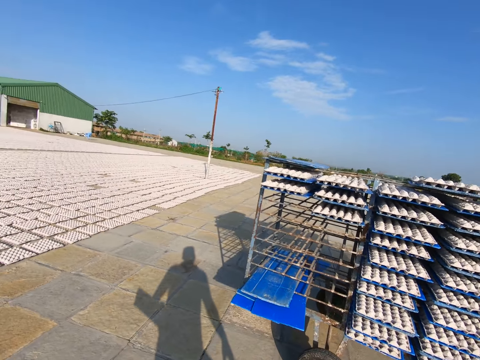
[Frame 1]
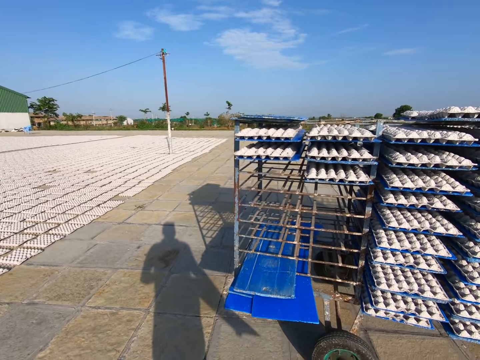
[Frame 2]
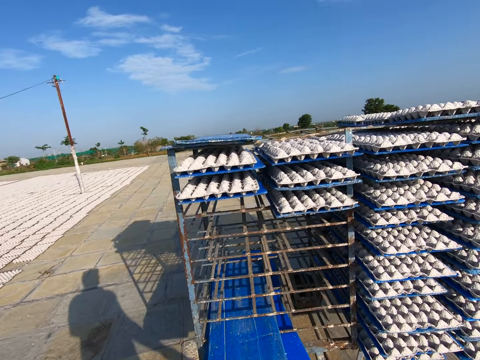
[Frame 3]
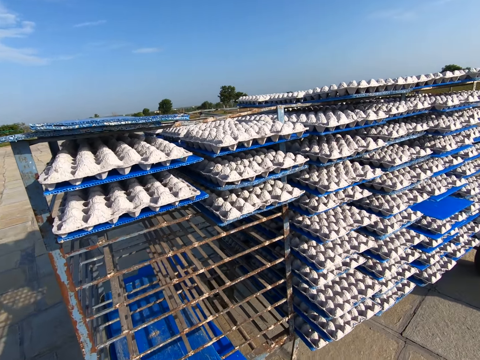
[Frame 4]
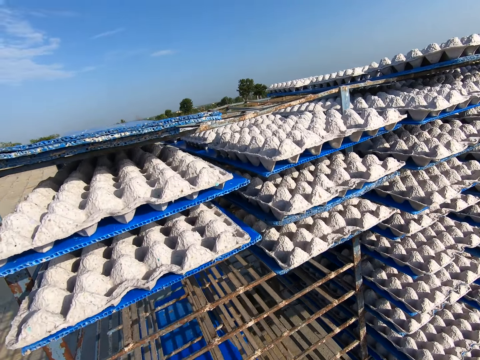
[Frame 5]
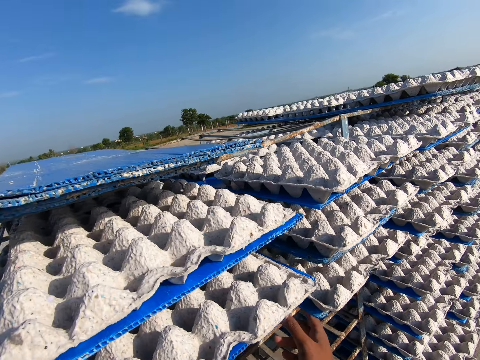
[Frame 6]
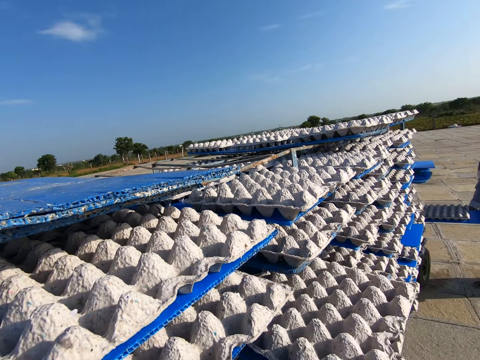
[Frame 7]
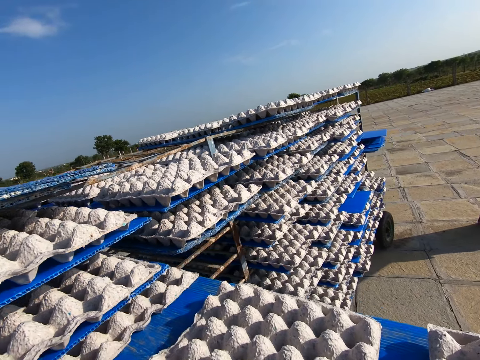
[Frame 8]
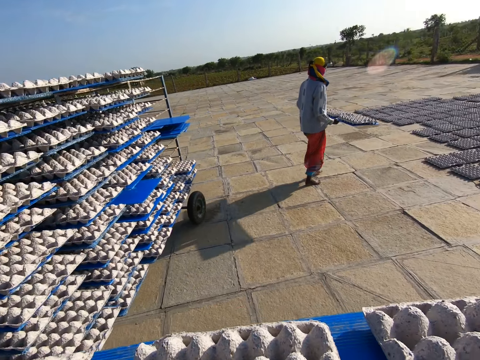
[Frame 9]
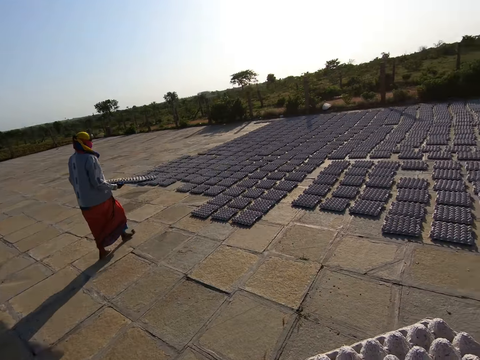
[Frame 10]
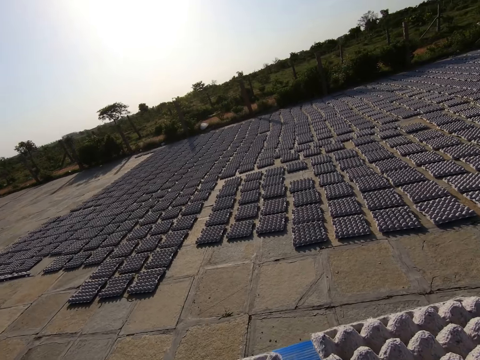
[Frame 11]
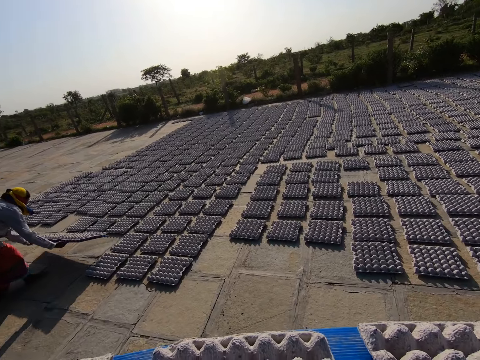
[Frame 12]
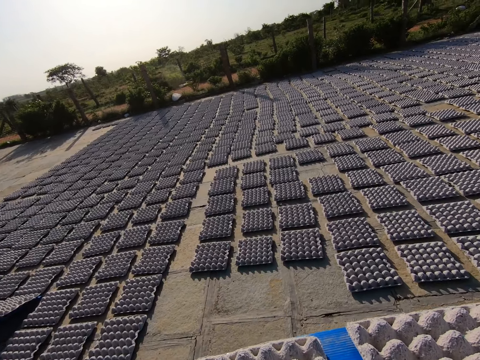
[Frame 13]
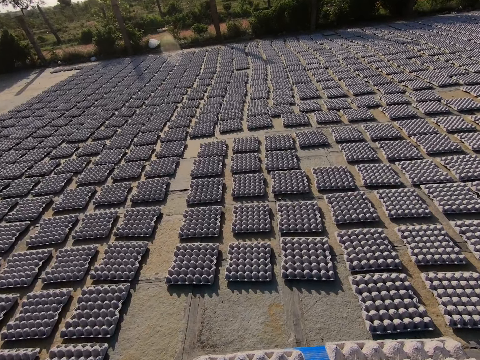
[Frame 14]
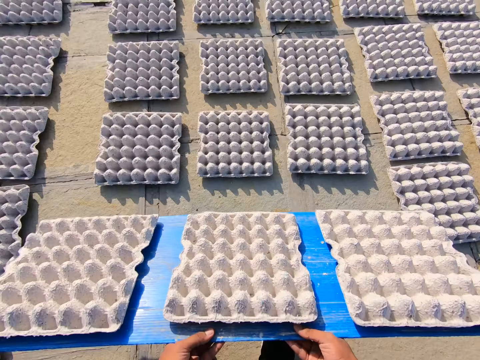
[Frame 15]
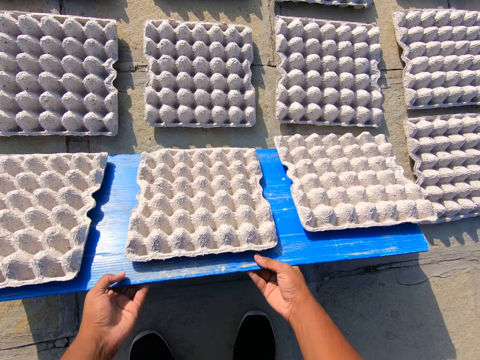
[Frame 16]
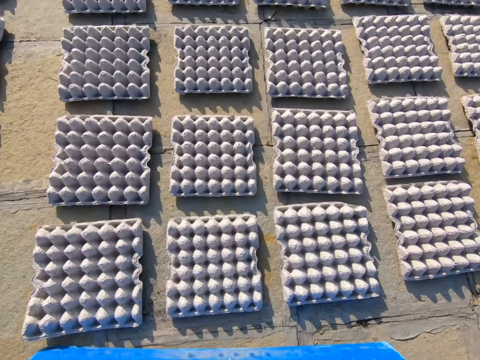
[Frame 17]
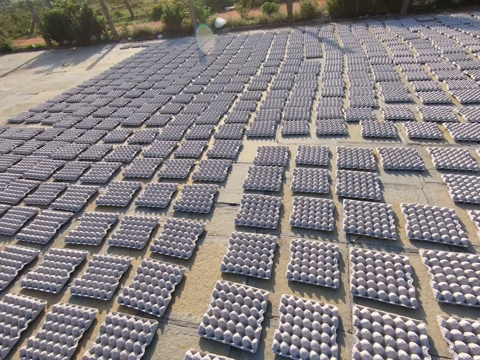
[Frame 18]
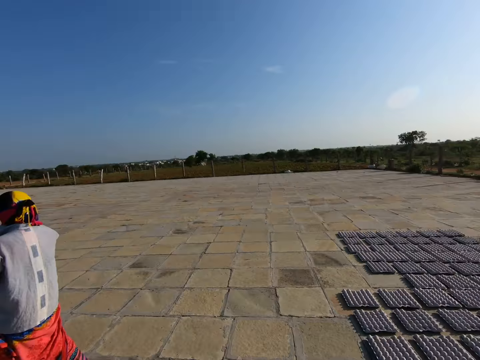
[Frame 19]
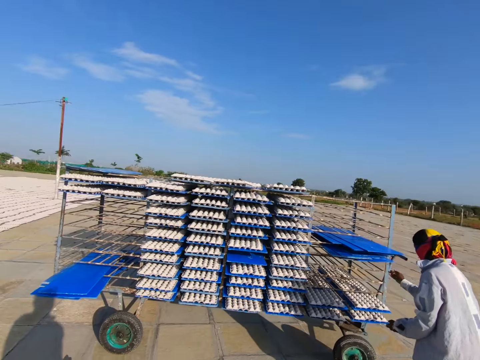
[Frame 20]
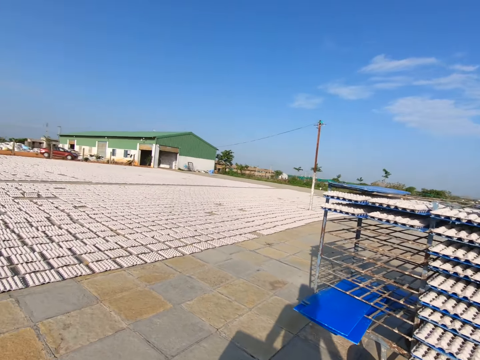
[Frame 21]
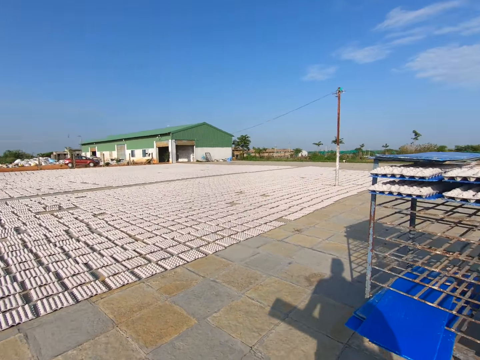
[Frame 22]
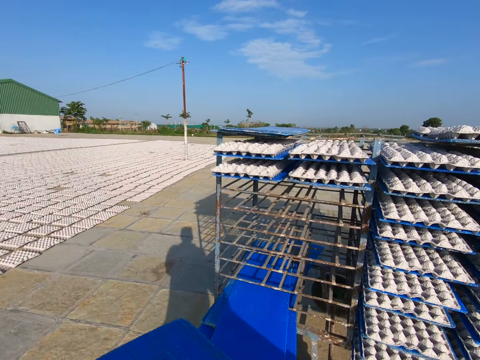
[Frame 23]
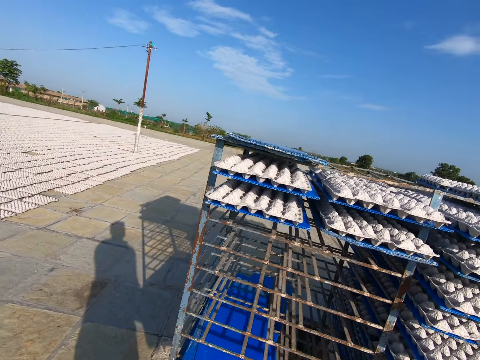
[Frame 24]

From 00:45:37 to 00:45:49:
The camera wearer drops the plastic tray. They pick up a plastic tray from the rack with both hands. A woman picks up a tray from the rack with both hands and walks away from the rack. The camera wearer walks away from the rack in the field. The woman rests the tray on the ground with both hands. The camera wearer rests the tray in both hands on the ground. They drop crates from the tray in both hands to the ground. The woman pushes the tray into the rack with both hands. The camera wearer walks towards the rack in the field.

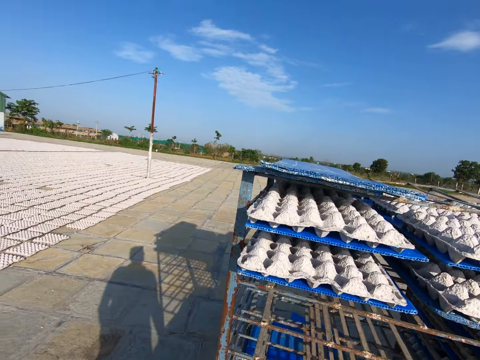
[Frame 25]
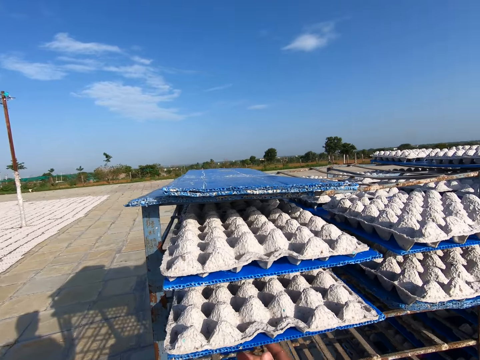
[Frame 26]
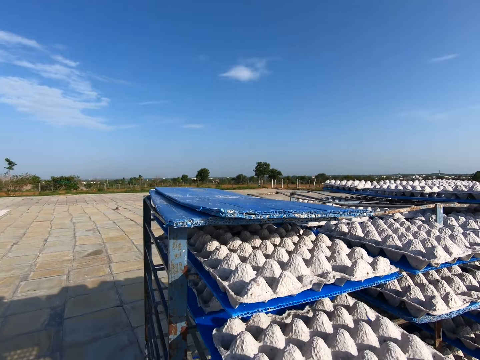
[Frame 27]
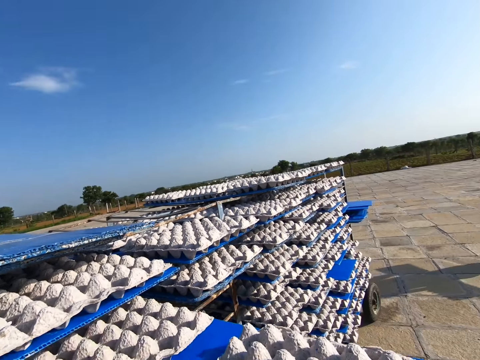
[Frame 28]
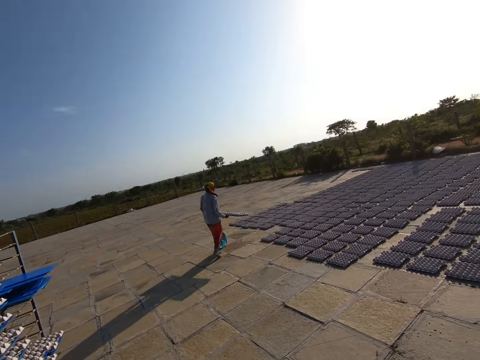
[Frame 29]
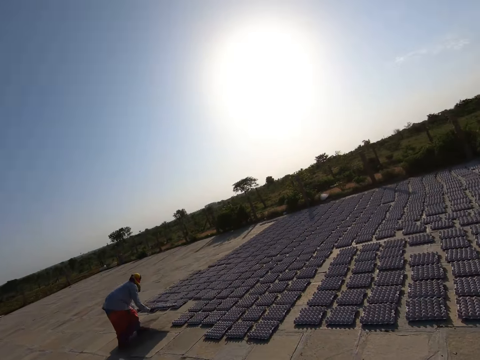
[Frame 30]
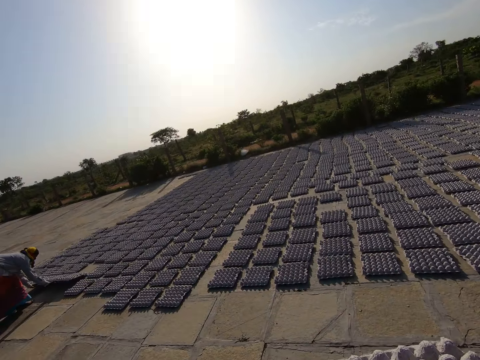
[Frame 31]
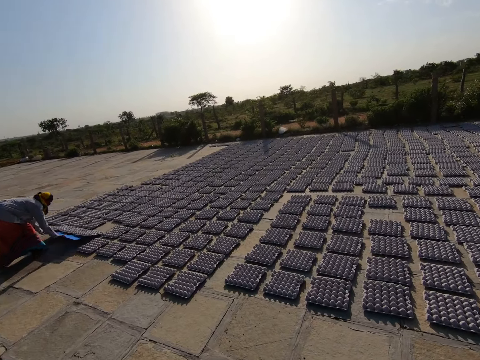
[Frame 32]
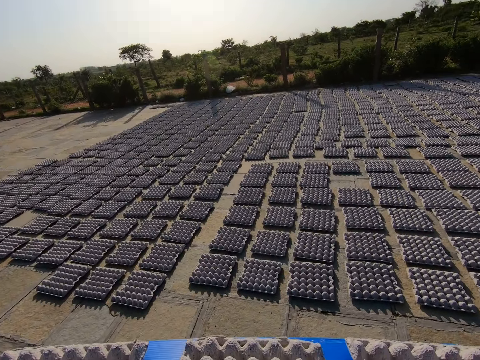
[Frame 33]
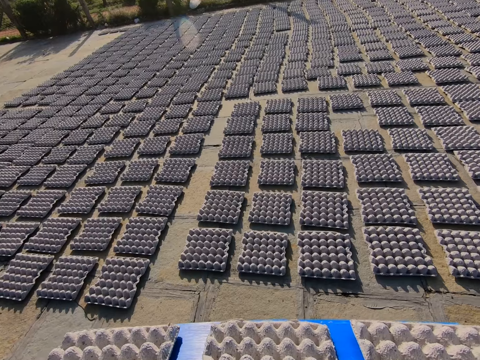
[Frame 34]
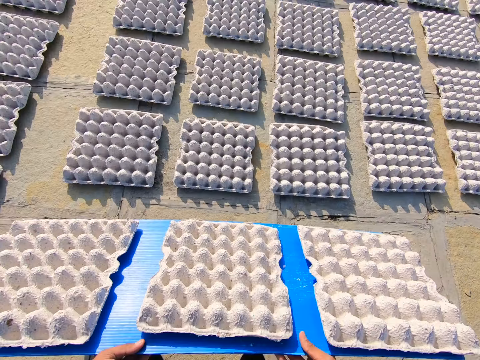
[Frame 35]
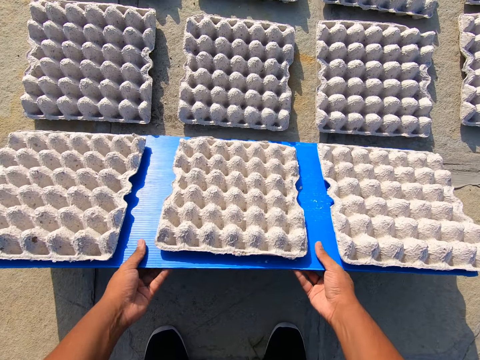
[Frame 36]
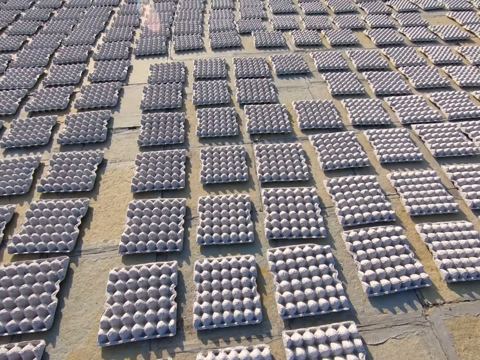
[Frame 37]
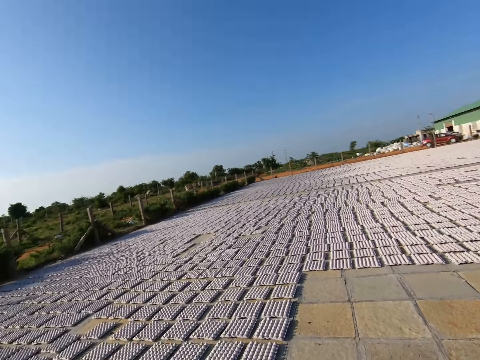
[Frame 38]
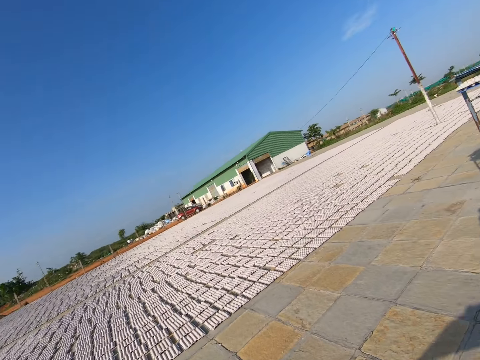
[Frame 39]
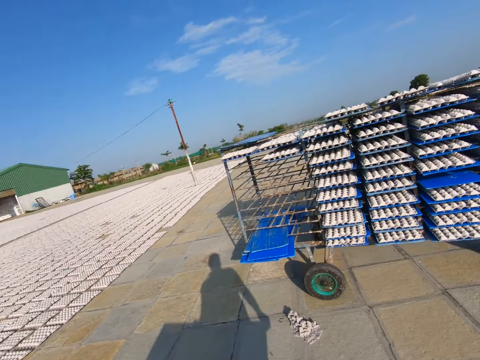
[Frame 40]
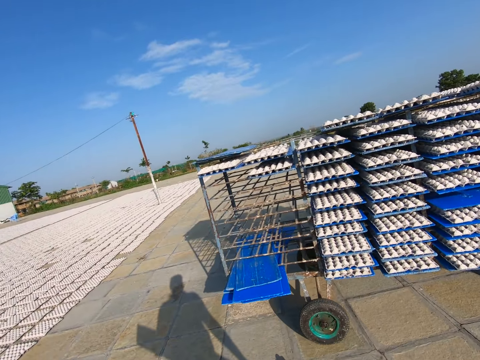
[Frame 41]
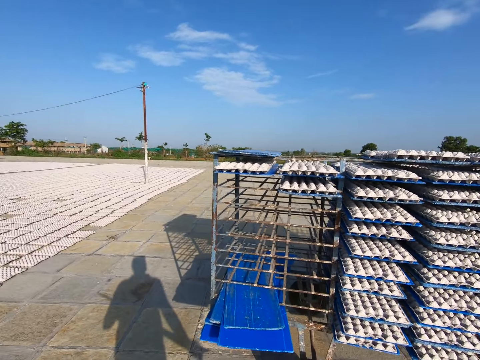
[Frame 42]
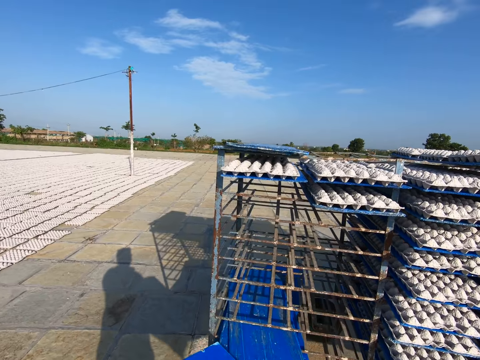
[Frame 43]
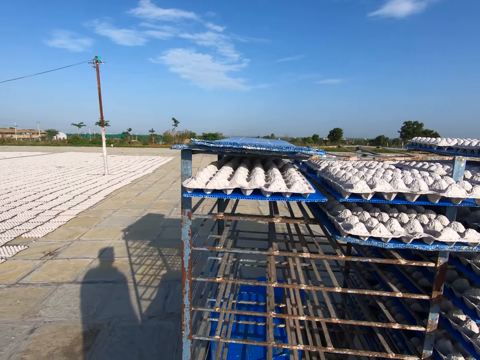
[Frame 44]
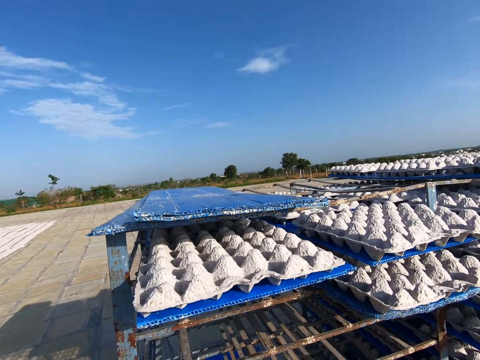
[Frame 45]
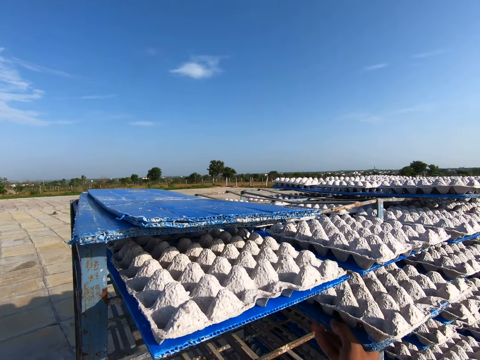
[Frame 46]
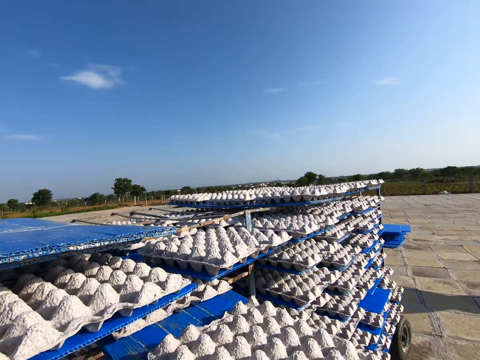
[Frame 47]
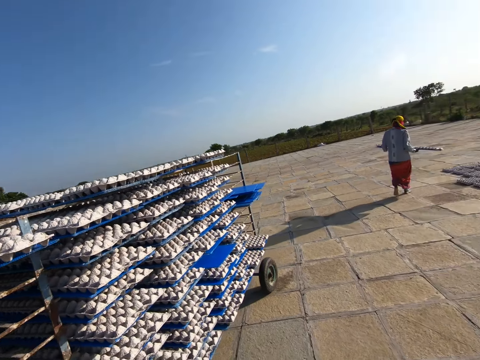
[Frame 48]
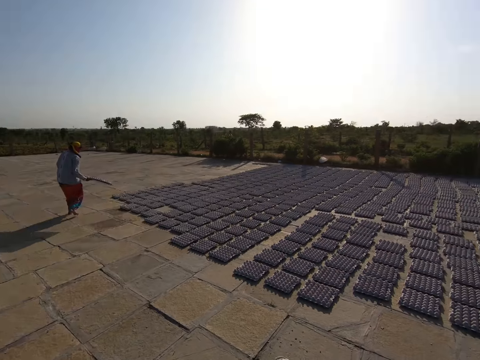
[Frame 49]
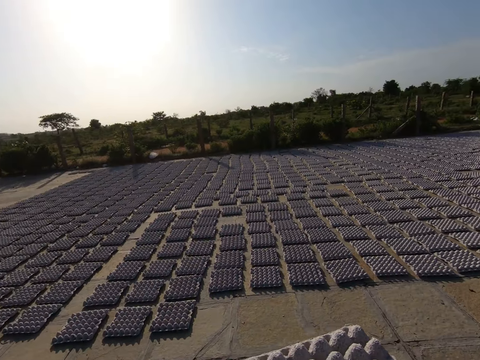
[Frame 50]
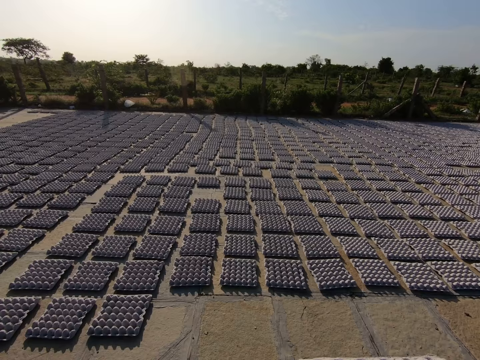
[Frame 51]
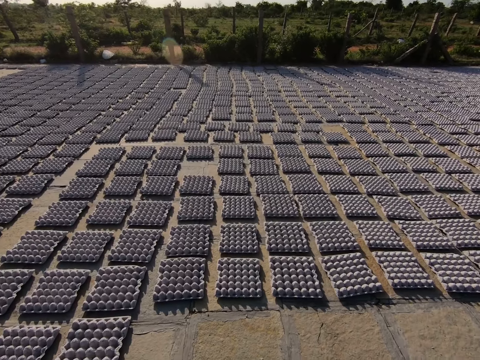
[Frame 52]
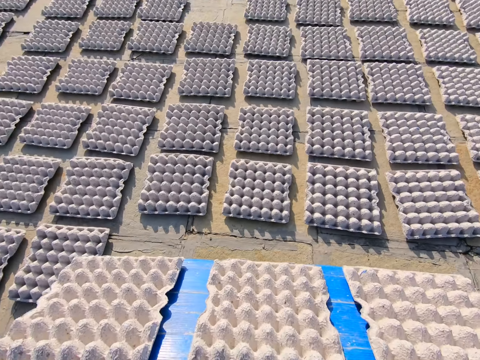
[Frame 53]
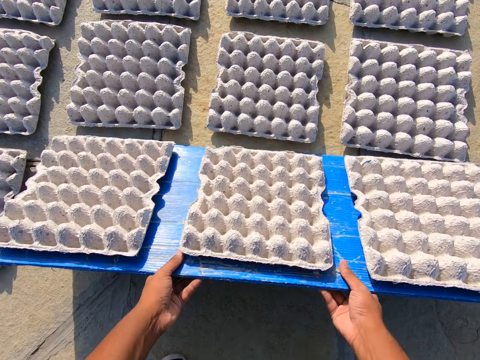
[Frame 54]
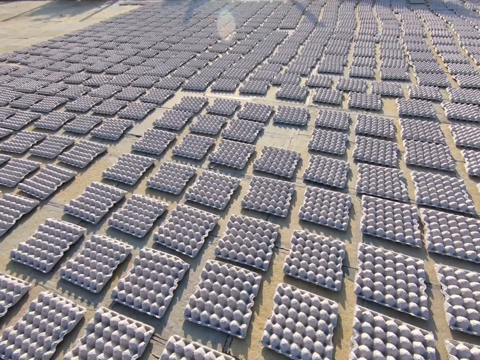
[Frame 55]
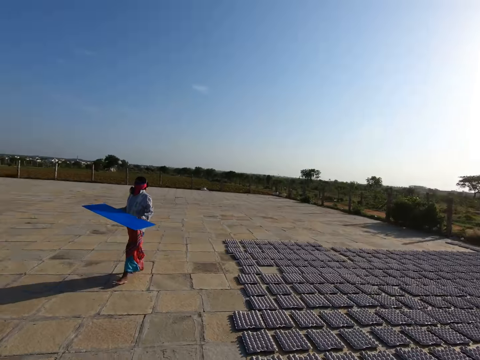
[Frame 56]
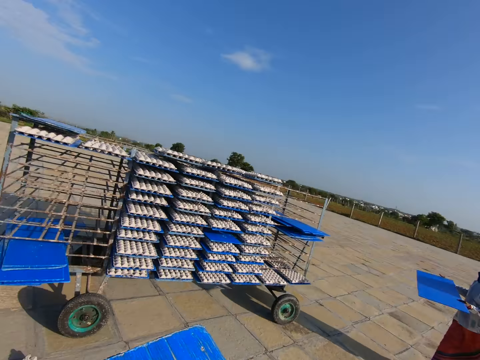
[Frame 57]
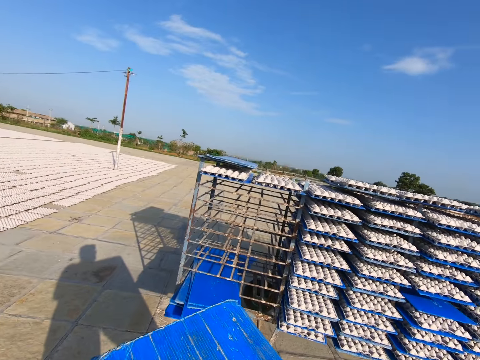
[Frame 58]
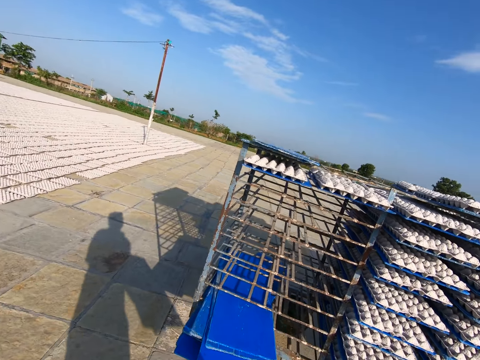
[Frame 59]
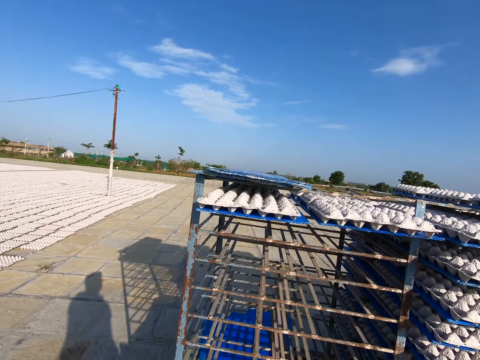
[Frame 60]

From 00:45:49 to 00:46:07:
The camera wearer drops the plastic tray. They pick the plastic tray from the rack with both hands. They walk away from the rack in the field. The woman rests a tray on the ground with both hands. The woman drops crates from the tray in both hands to the ground. The camera wearer rests the tray in both hands on the ground. They drop the crates from the egg tray in both hands to the ground. They walk towards the rack in the field. They drop the plastic tray. They pick the plastic tray from the rack with both hands. The woman holds the tray with both hands. The camera wearer walks away from the rack in the field. They rest the tray in both hands on the ground. They drop the crates from the egg tray in both hands to the ground. The woman walks towards the rack. The camera wearer walks towards the rack in the field.
